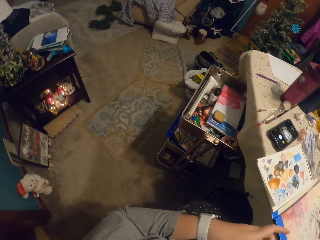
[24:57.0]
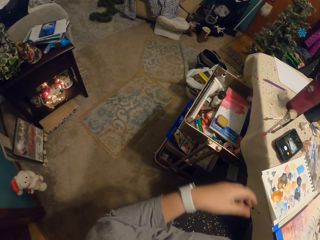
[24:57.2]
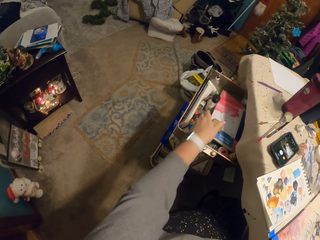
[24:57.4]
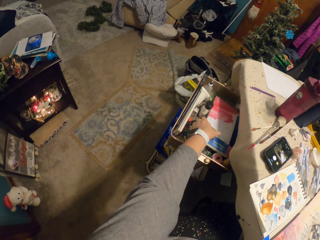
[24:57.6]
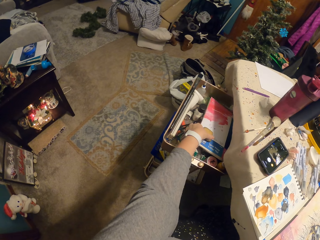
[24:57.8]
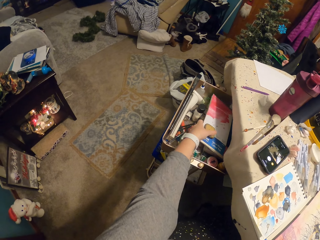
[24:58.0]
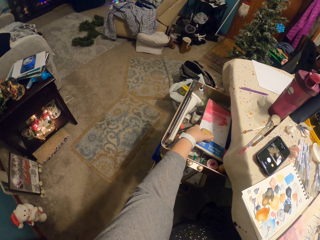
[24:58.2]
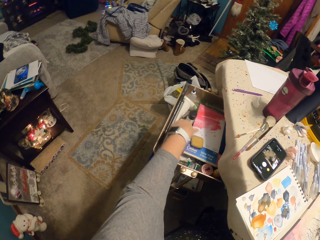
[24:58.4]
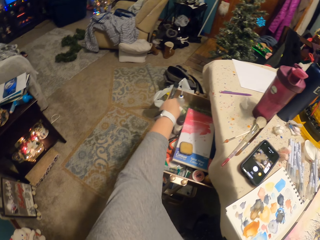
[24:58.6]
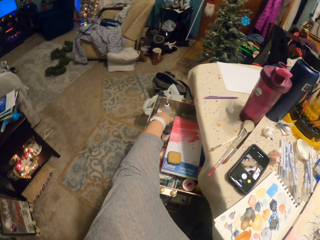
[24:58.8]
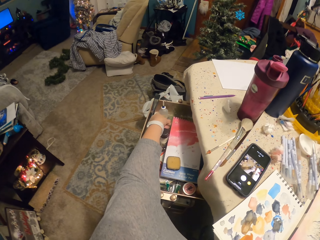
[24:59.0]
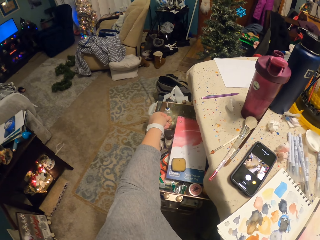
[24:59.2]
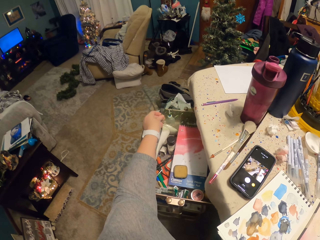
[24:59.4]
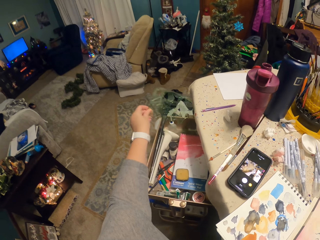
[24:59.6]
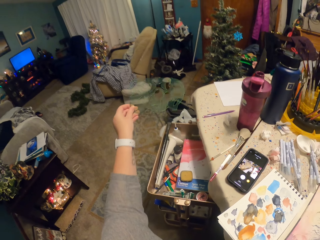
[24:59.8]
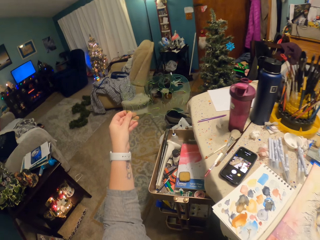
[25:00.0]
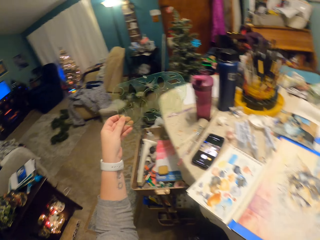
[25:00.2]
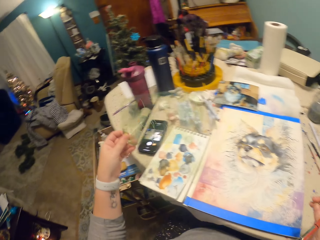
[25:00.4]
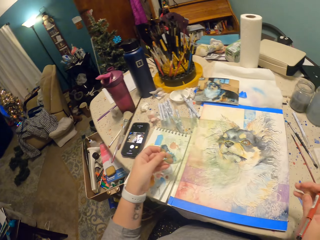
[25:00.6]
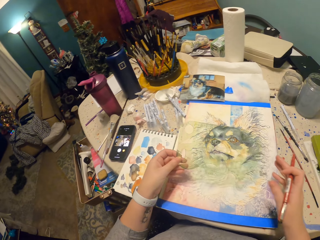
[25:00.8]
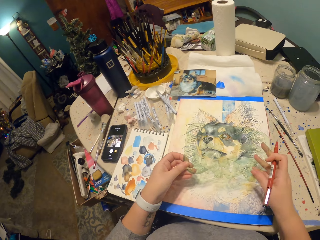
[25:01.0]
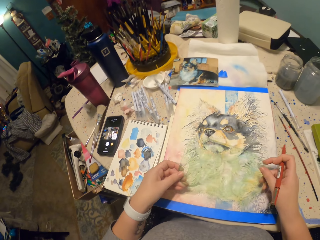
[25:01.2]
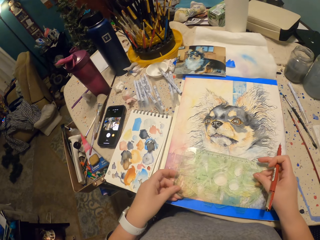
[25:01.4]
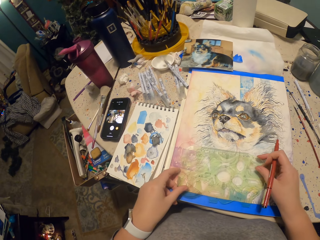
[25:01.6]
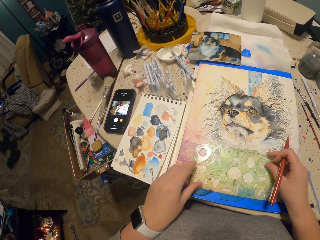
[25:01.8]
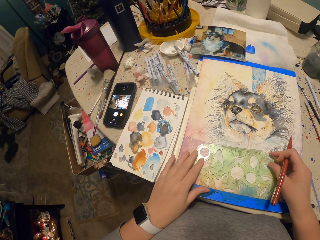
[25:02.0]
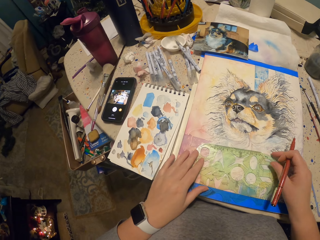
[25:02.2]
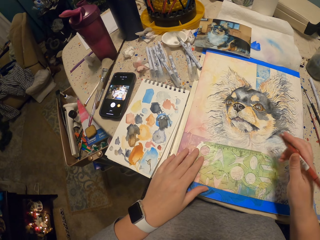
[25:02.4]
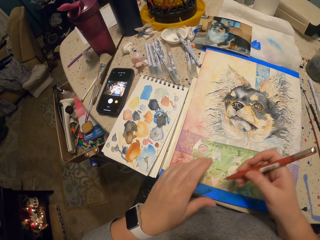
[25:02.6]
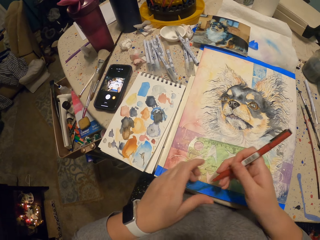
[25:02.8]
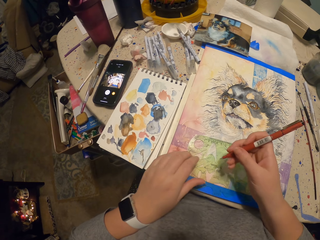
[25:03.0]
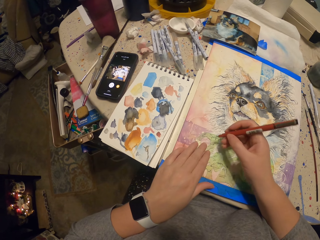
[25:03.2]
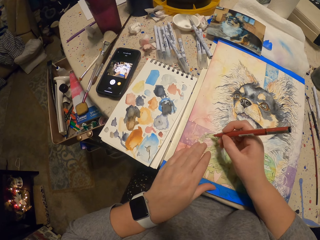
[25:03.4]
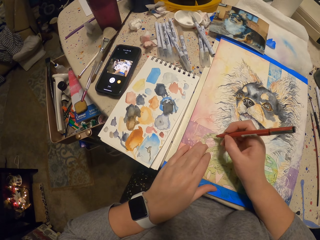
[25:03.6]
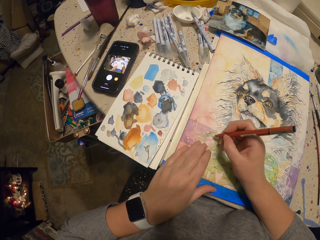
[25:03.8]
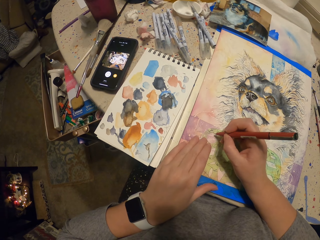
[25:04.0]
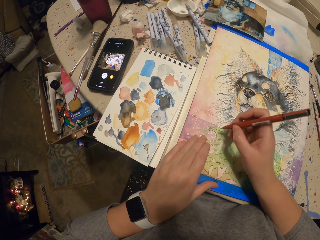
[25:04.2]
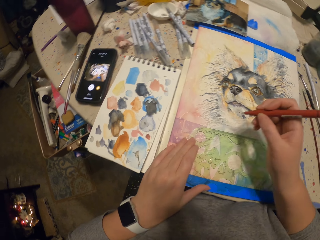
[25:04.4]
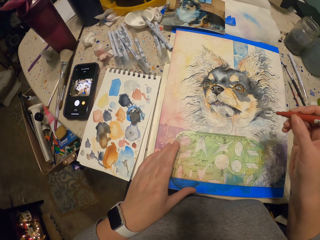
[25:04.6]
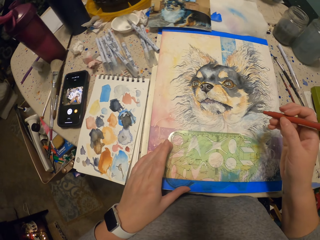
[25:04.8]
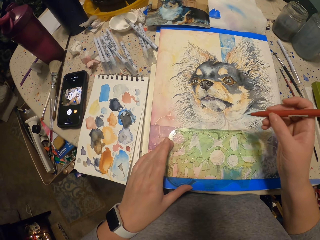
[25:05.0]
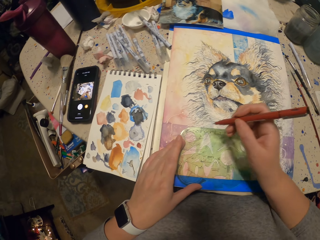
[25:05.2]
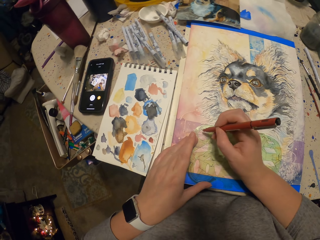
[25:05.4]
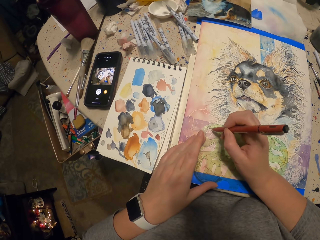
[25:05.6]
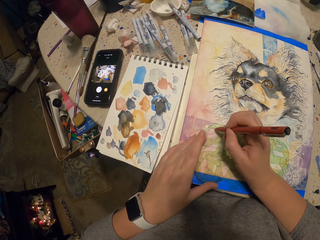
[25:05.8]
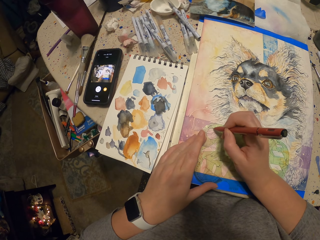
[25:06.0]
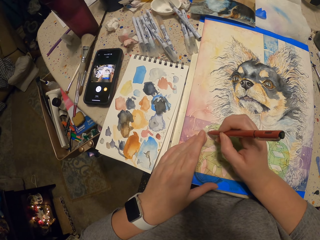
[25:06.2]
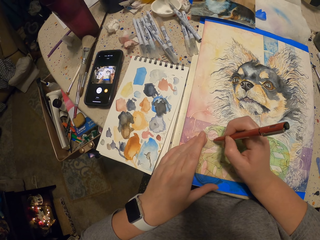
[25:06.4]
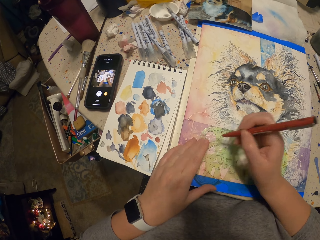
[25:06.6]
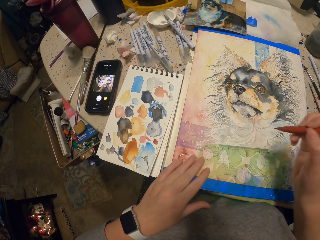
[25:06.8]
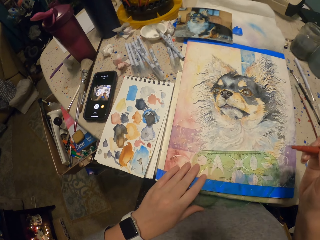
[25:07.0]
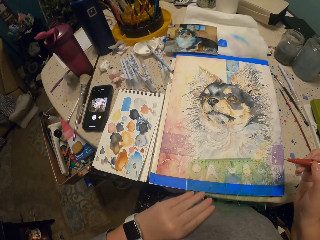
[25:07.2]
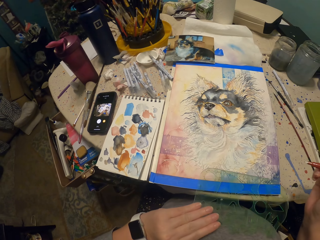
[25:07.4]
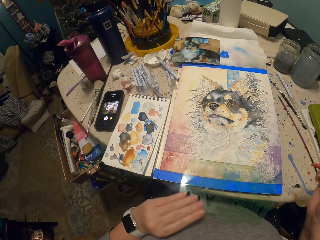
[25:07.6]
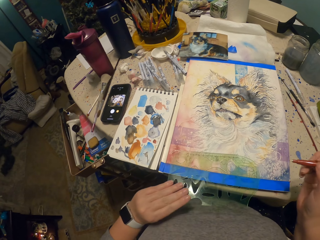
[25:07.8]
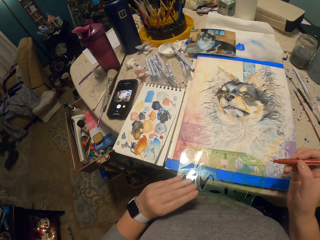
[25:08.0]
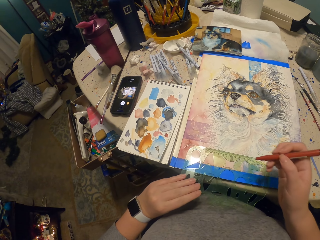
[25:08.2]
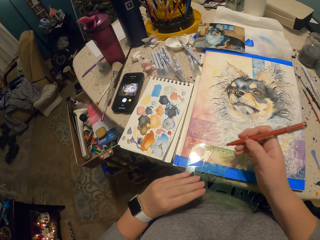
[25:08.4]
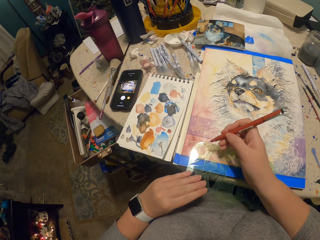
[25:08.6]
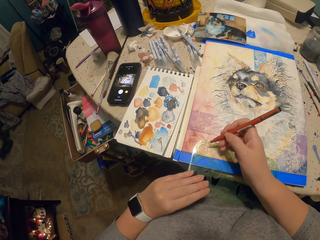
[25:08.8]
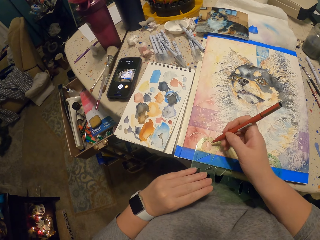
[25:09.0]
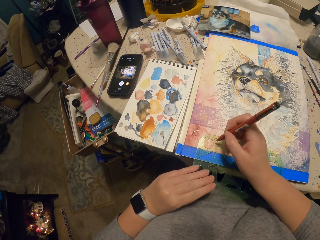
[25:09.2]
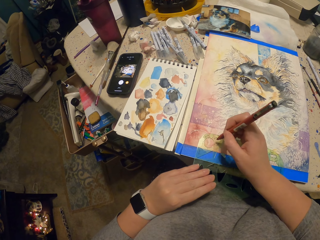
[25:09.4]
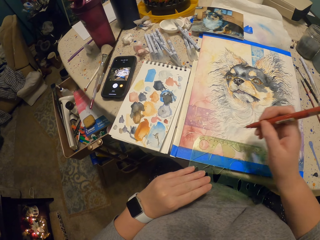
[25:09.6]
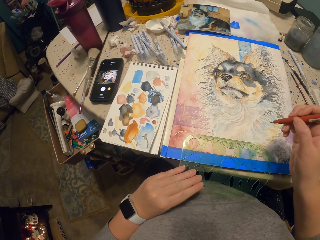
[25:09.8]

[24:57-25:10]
The camera wearer removes the hand. They hold the book. They drop the book. They pick a design ruler. They hold the design ruler. They move the design ruler. They place the design ruler on the picture. They hold the pen. They move the hand. They draw with the pen on the design ruler. They lift the pen. They move the ruler. They hold the ruler.

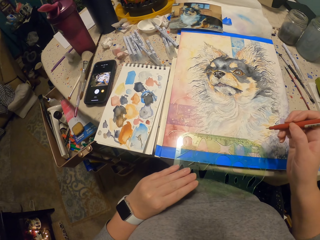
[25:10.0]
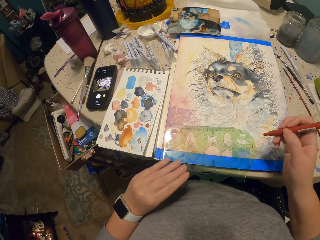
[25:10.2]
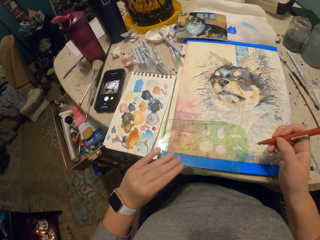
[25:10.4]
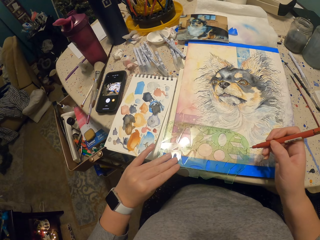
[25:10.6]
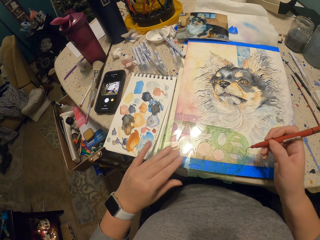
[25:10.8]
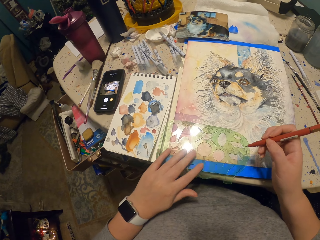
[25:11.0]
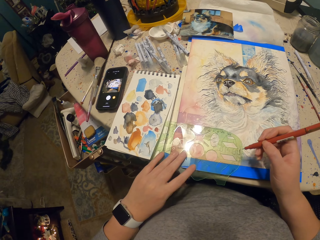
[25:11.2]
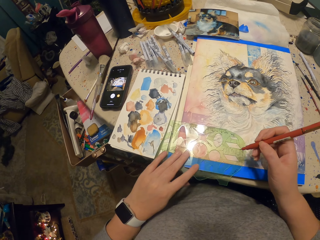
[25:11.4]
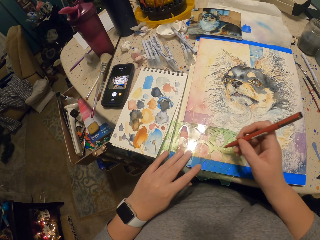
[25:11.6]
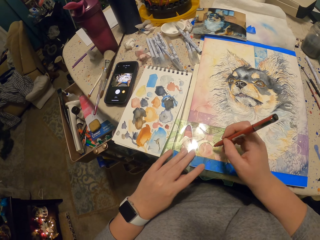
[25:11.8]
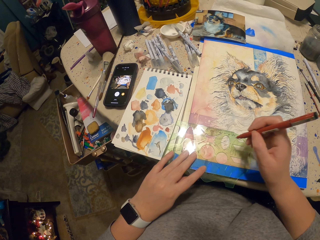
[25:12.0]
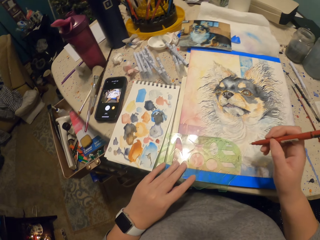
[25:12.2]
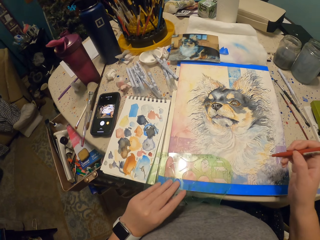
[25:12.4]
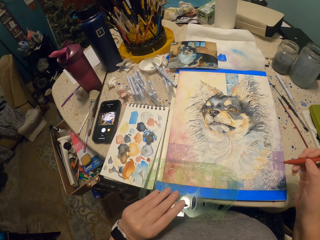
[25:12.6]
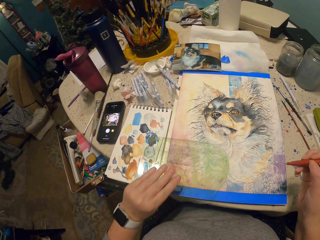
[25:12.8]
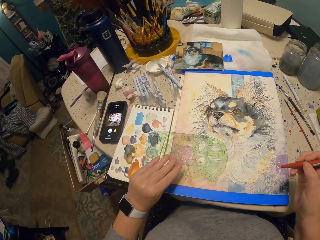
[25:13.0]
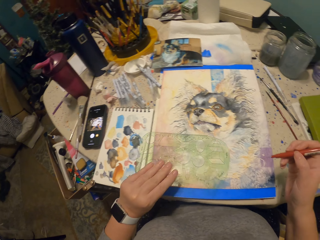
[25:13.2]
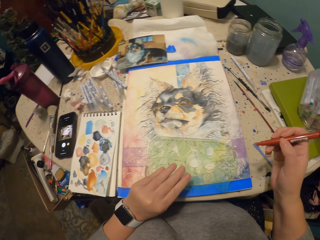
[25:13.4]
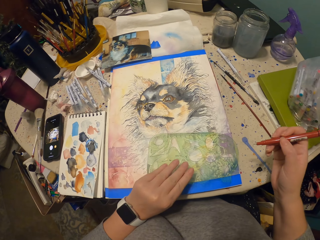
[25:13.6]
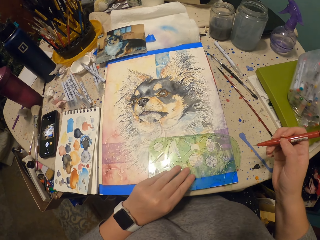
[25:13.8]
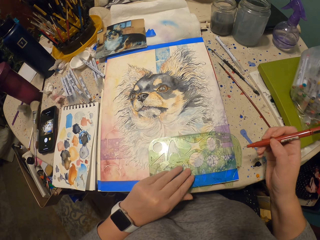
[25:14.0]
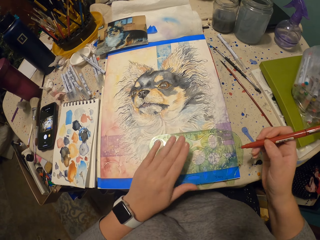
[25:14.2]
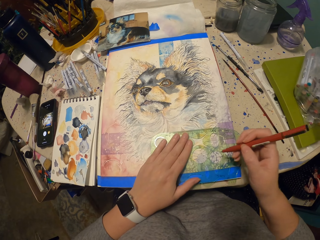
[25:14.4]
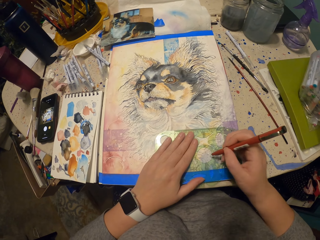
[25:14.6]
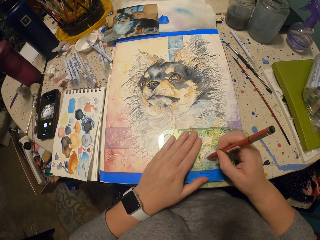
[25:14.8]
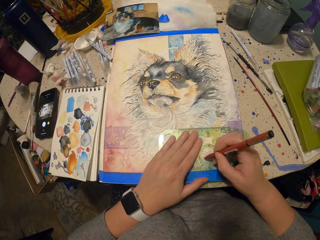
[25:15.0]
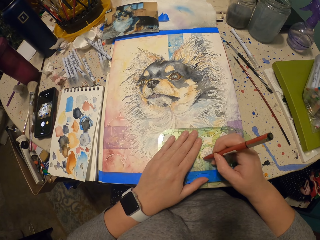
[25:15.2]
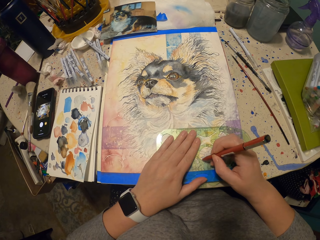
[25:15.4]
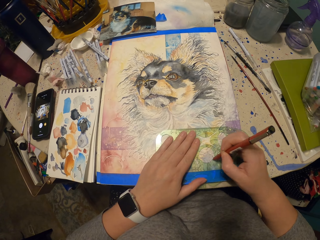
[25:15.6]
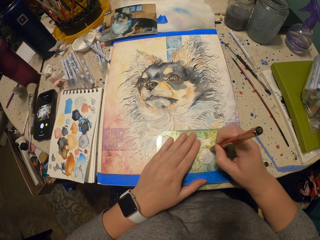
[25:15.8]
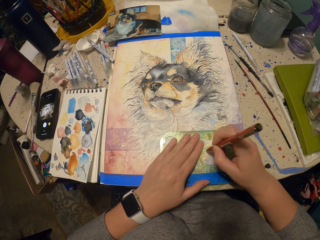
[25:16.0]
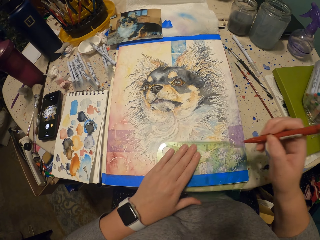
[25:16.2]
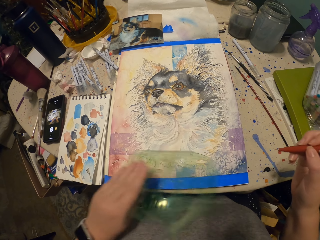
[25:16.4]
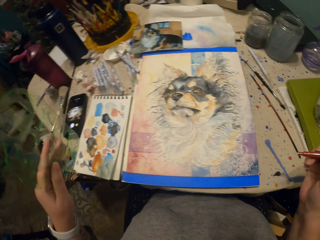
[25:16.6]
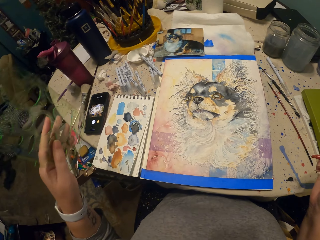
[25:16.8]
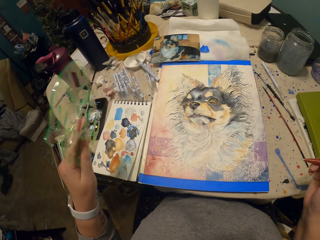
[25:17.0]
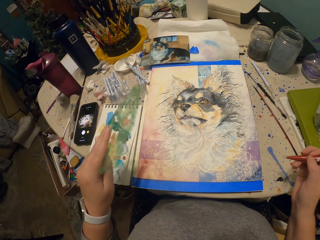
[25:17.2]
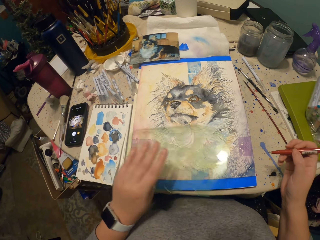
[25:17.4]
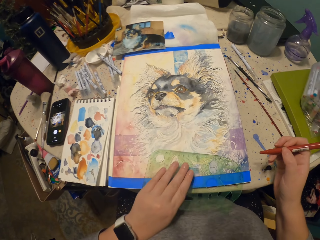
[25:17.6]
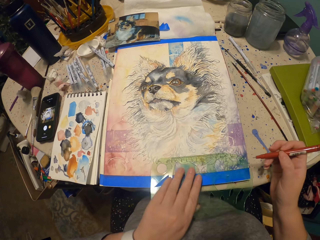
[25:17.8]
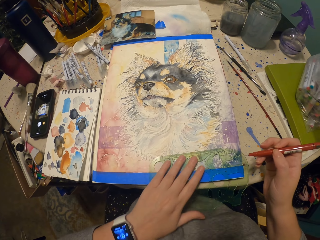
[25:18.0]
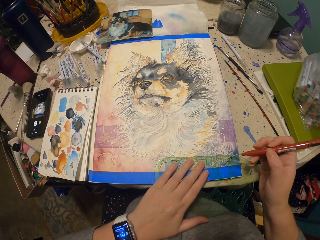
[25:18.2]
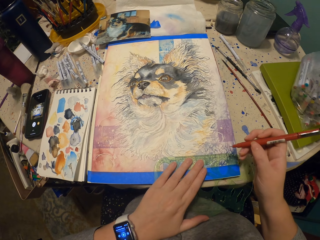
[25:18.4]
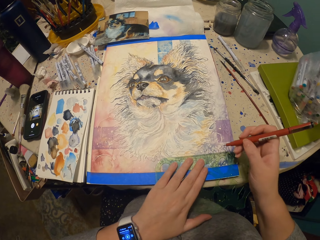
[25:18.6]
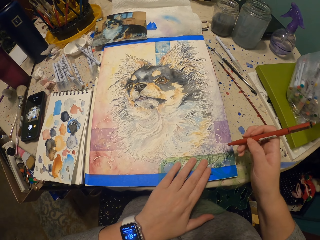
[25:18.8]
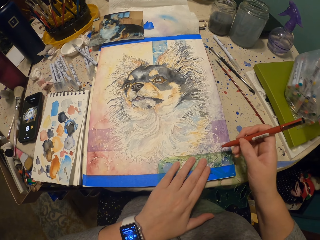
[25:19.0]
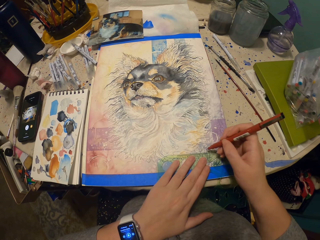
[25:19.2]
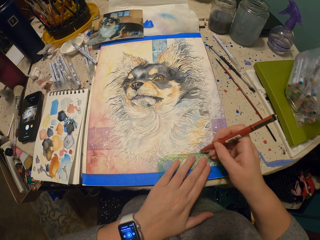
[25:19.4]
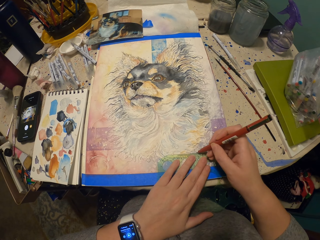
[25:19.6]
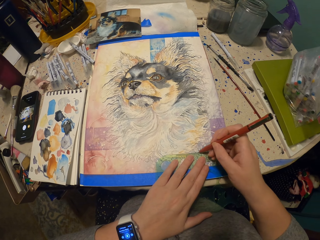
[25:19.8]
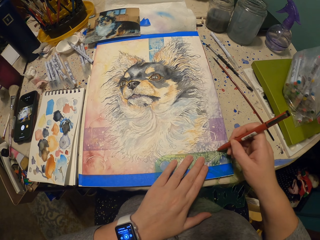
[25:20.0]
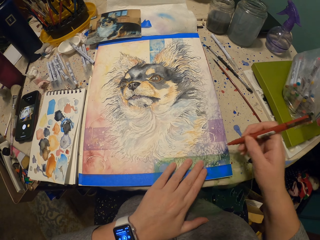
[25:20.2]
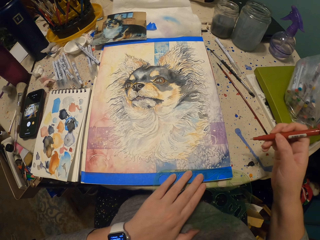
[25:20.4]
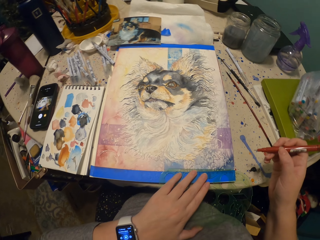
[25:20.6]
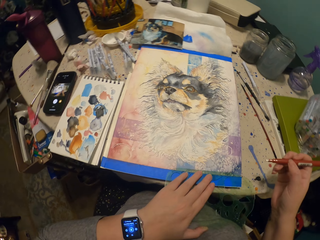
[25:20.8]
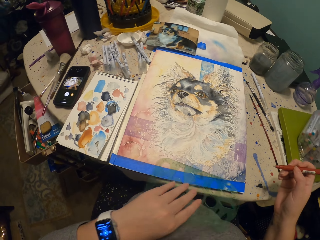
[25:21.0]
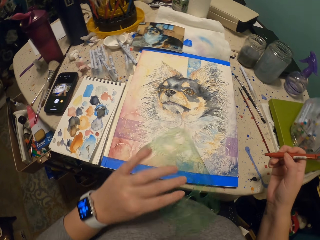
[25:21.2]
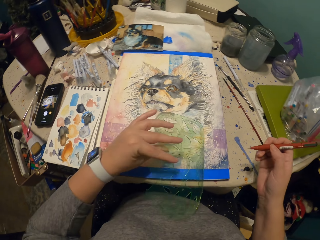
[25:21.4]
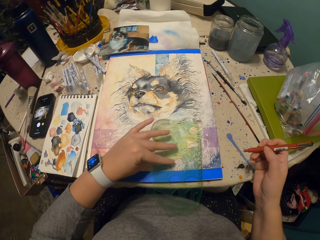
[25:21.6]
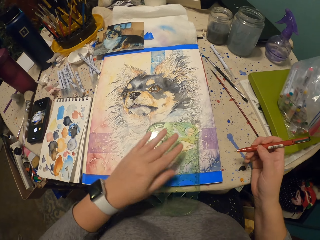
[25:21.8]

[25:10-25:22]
The camera wearer moves the hand. They move the ruler. They lift the ruler. They move the ruler around. They draw on the picture. They lift the pen. They lift the design ruler. They place the ruler on the drawing. They move the ruler. They draw with the pen. They move the ruler. They lift the ruler.
